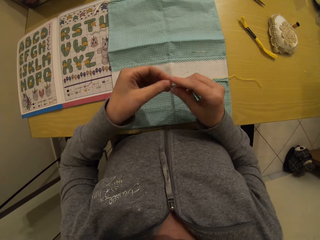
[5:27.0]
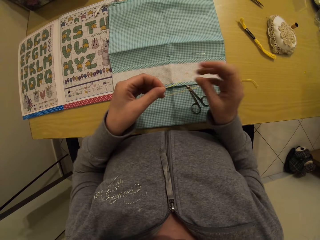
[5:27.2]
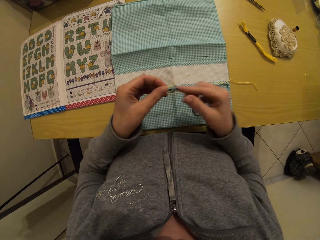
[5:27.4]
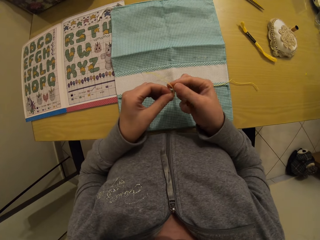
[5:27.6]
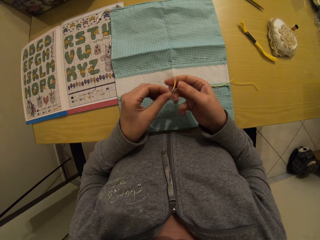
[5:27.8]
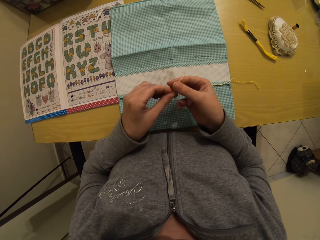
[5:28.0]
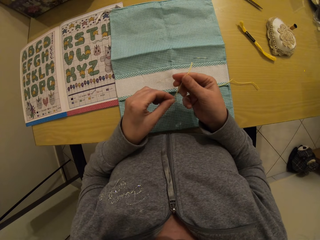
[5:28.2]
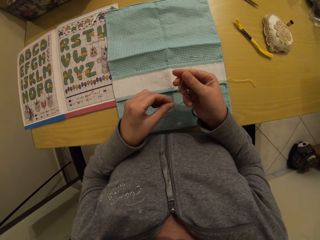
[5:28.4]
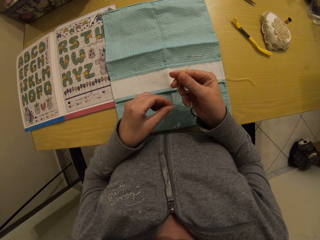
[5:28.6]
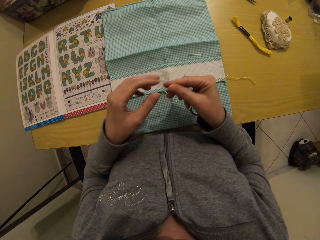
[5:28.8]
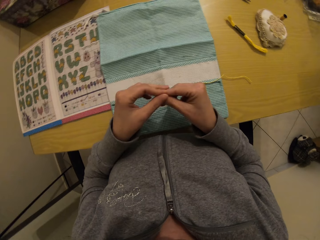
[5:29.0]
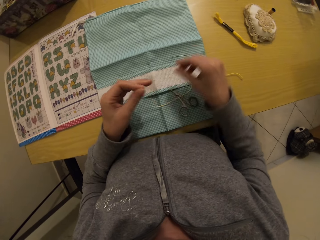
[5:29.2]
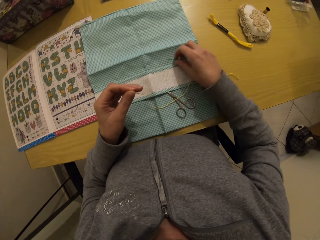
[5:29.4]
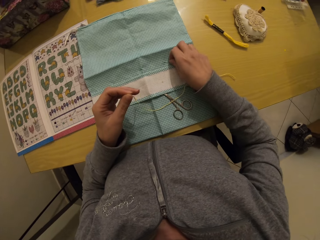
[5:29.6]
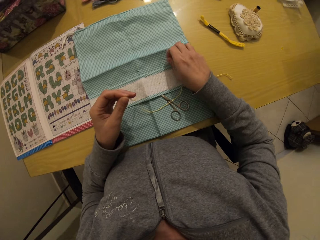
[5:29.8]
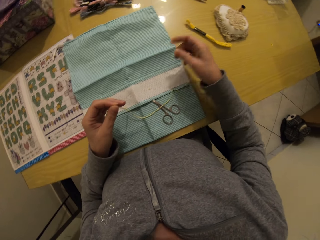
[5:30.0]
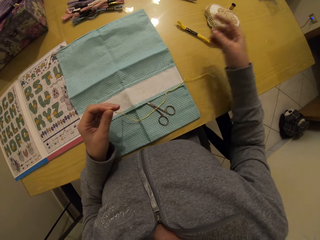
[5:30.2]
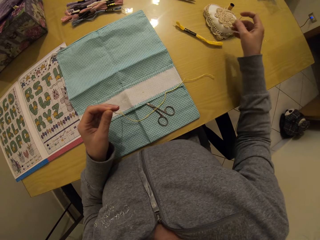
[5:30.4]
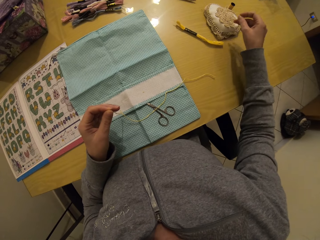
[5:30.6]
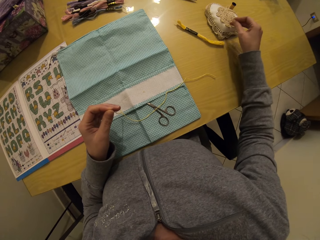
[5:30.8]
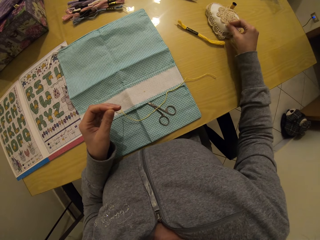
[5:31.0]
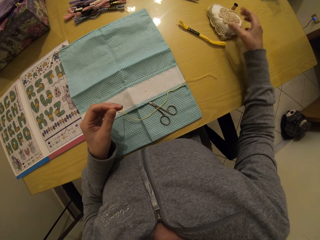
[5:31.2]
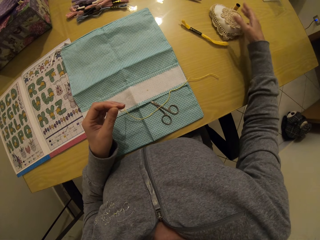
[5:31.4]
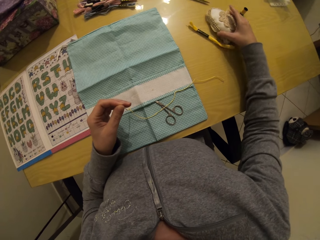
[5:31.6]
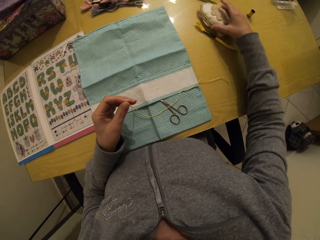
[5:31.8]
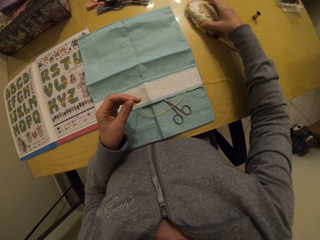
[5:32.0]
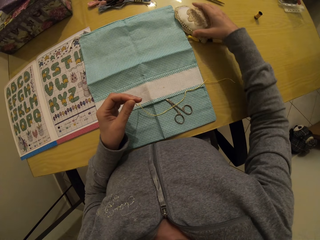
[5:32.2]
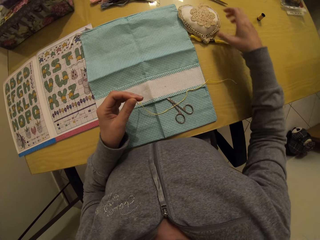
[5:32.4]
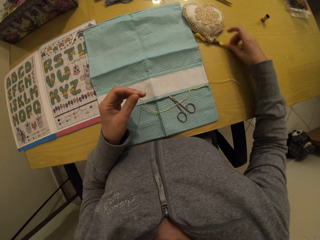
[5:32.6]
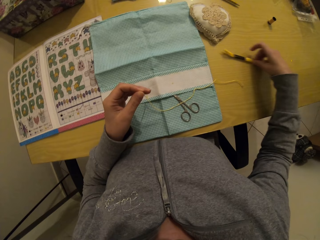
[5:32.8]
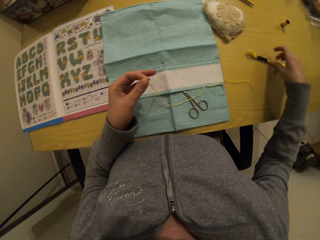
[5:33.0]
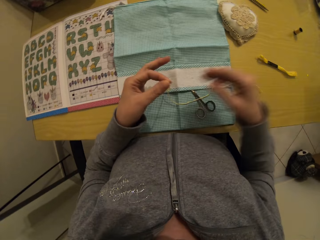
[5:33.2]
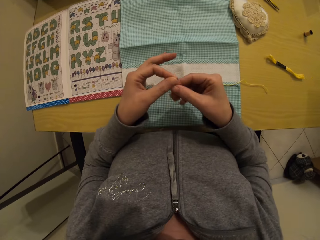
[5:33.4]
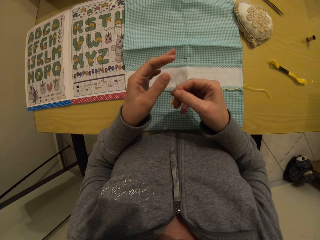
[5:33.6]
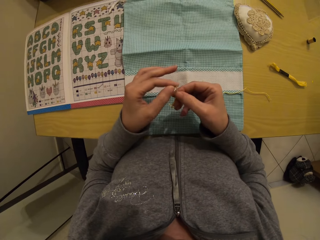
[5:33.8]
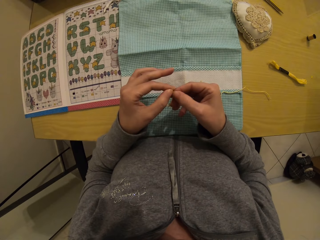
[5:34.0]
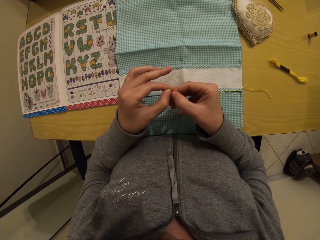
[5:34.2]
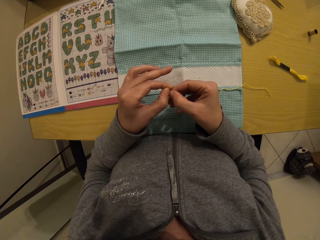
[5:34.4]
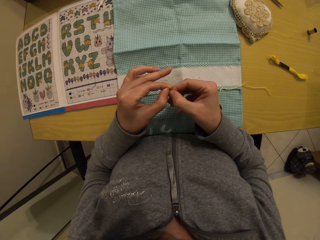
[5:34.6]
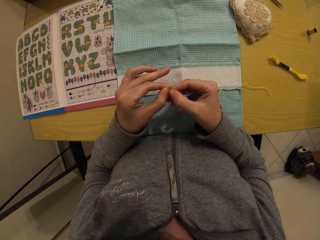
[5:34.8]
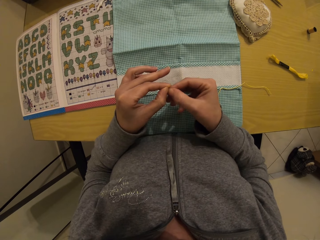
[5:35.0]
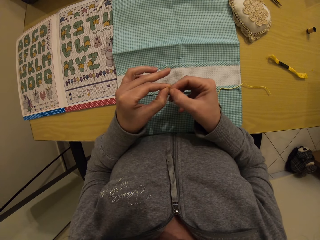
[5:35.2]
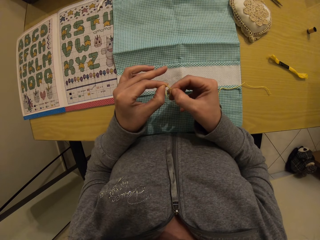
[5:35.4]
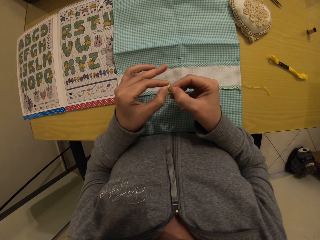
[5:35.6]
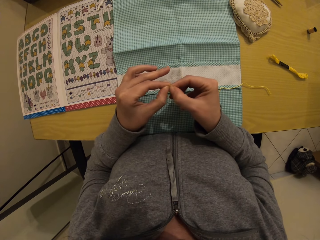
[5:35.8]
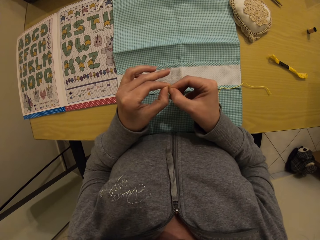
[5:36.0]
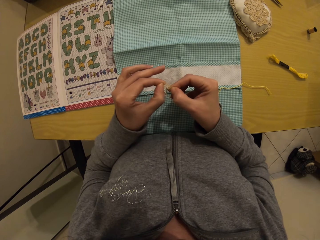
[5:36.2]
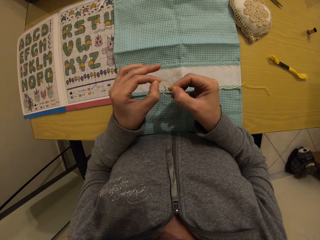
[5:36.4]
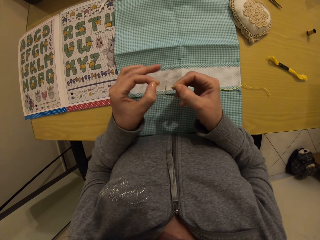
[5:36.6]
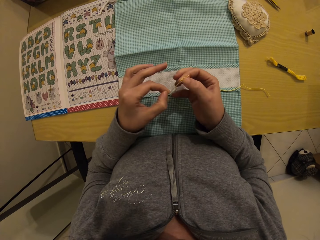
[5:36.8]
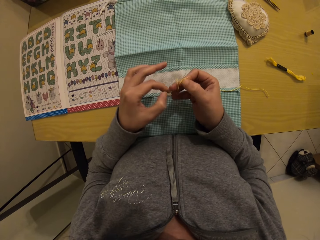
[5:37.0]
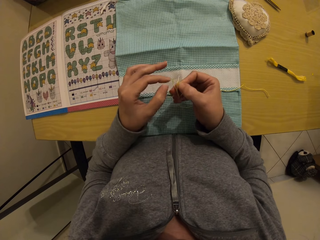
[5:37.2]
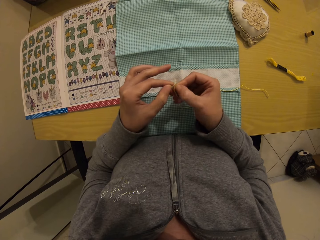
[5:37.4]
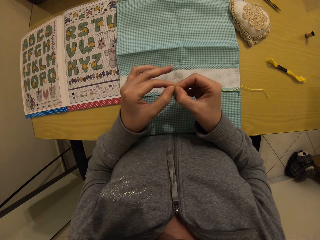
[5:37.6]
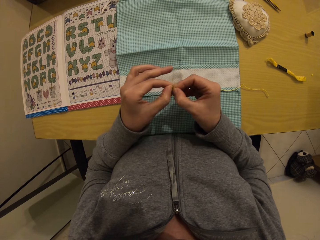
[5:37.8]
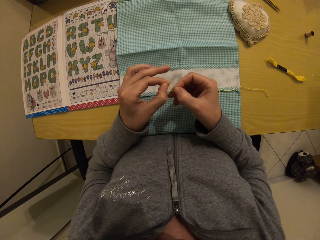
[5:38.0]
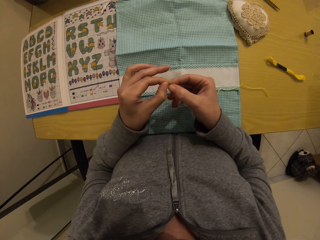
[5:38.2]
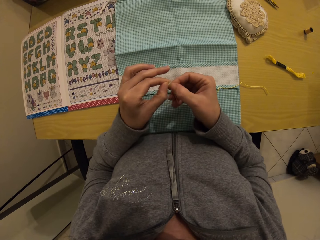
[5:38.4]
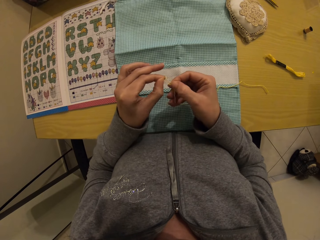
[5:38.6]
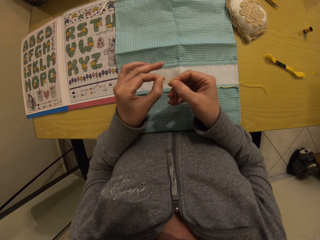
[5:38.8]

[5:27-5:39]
The camera wearer pulls the jute twine with her right hand. She picks a thread. She pulls the jute twine with her left hand. She lifts the needle on the cloth with her right hand. She pins the needle in her right hand into the needle pad on the table. She moves the needle pad on the table with her right hand. She moves the jute twine on the table with her right hand. She holds the jute twine with her right hand. She pulls the jute twine through the eye of the needle. She separates the thread.

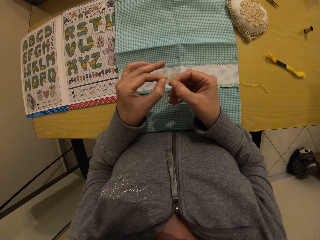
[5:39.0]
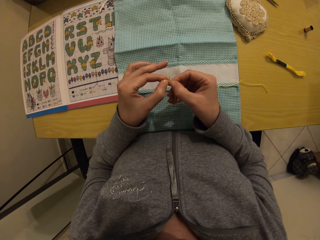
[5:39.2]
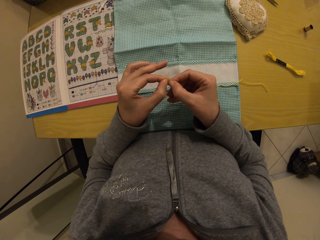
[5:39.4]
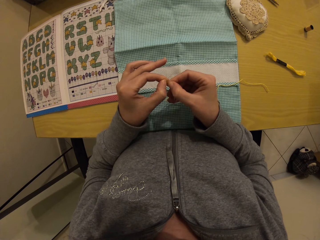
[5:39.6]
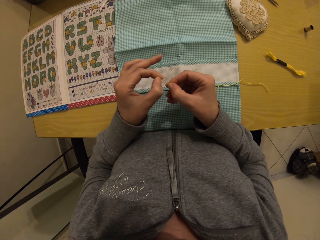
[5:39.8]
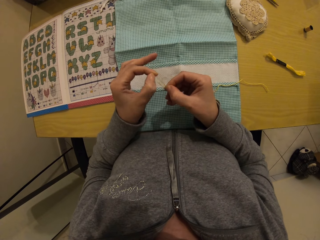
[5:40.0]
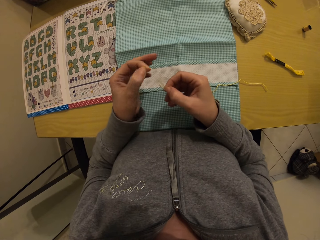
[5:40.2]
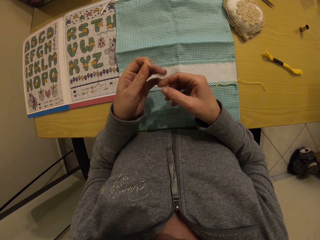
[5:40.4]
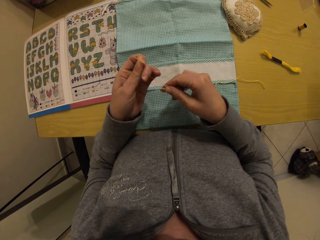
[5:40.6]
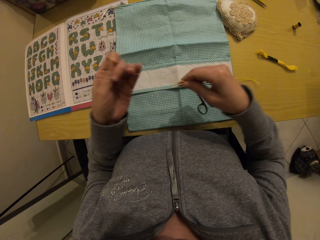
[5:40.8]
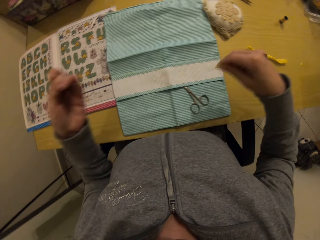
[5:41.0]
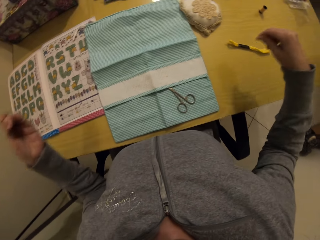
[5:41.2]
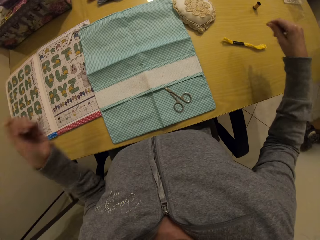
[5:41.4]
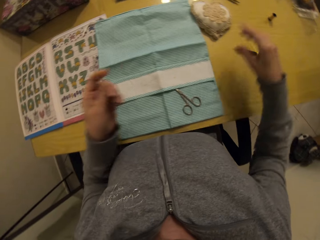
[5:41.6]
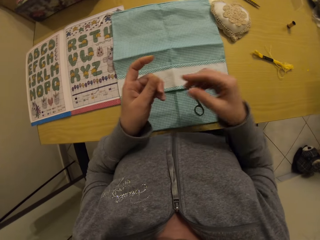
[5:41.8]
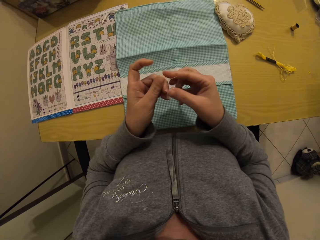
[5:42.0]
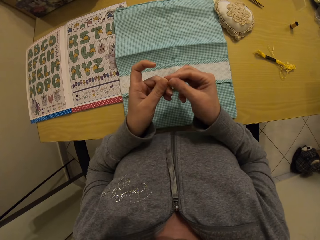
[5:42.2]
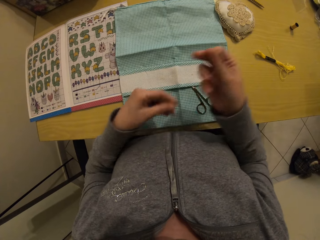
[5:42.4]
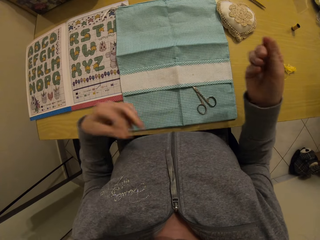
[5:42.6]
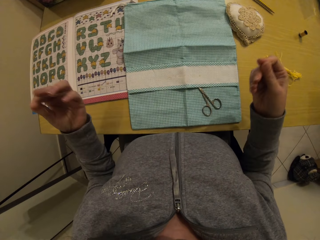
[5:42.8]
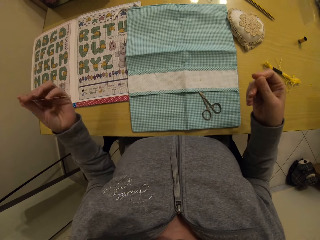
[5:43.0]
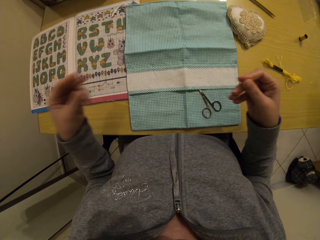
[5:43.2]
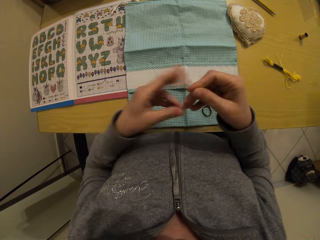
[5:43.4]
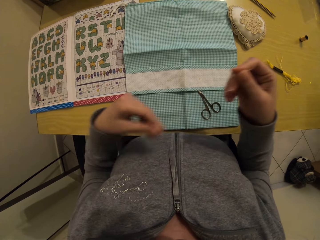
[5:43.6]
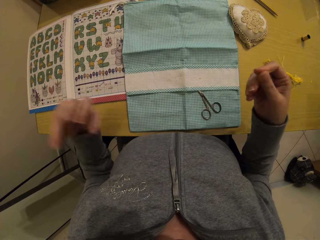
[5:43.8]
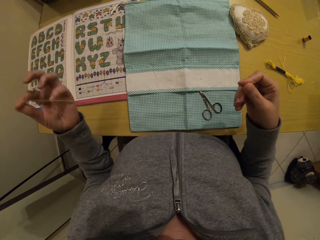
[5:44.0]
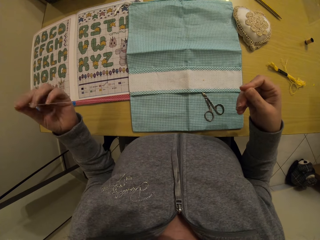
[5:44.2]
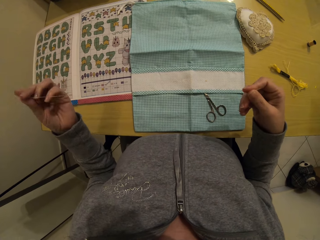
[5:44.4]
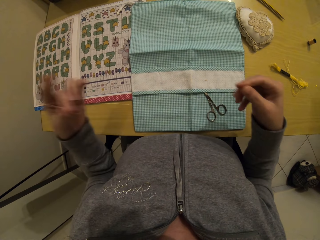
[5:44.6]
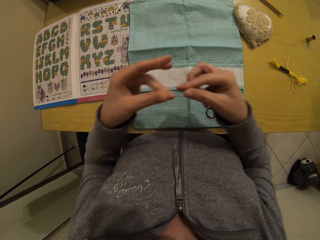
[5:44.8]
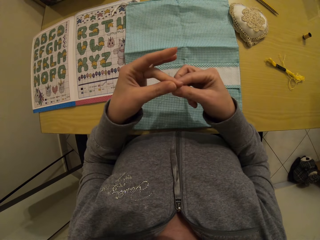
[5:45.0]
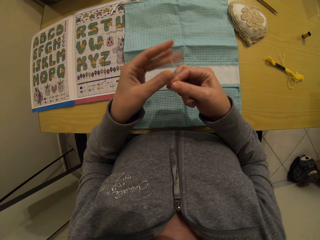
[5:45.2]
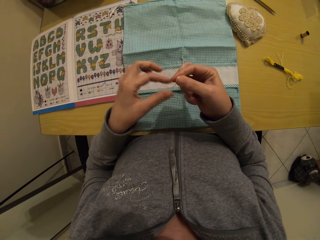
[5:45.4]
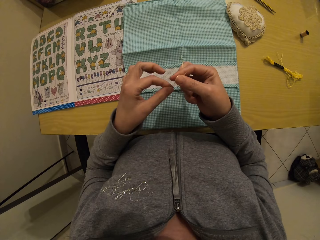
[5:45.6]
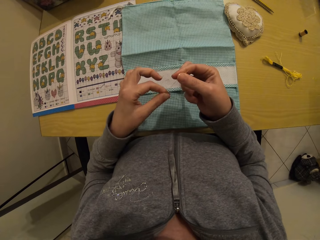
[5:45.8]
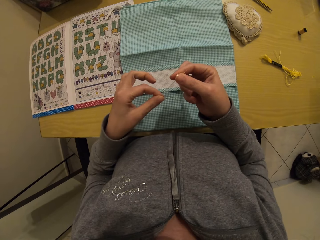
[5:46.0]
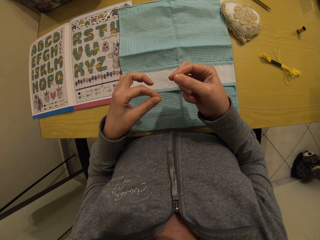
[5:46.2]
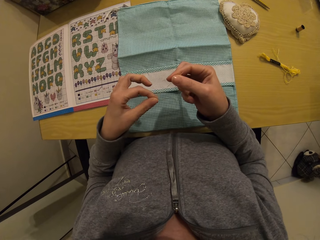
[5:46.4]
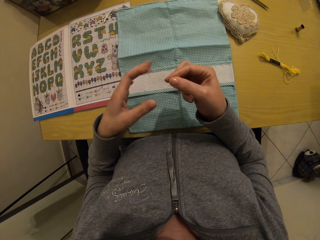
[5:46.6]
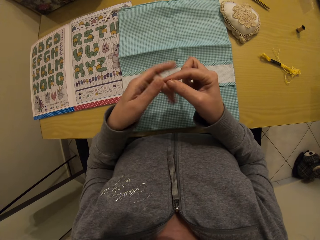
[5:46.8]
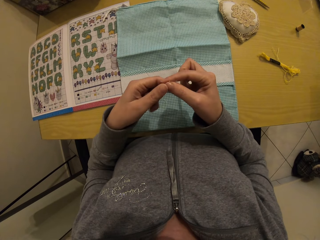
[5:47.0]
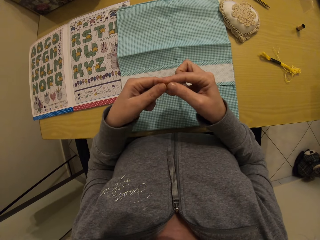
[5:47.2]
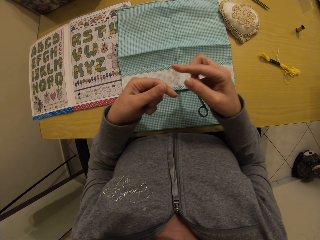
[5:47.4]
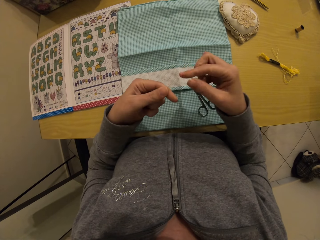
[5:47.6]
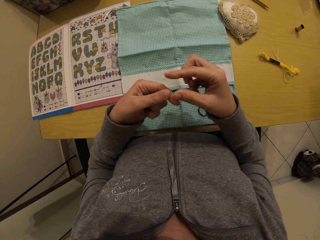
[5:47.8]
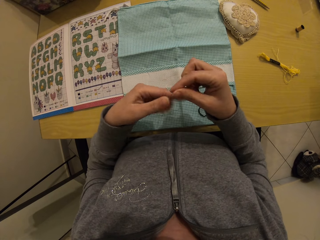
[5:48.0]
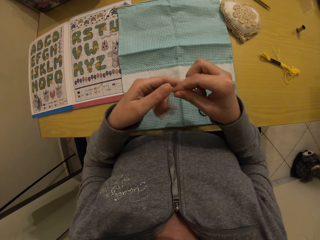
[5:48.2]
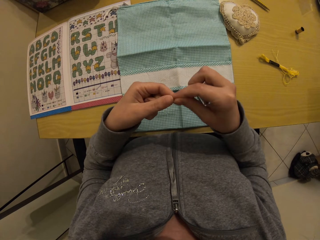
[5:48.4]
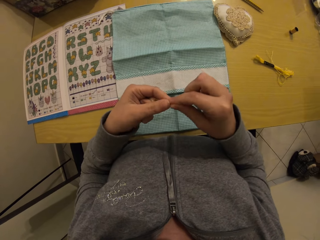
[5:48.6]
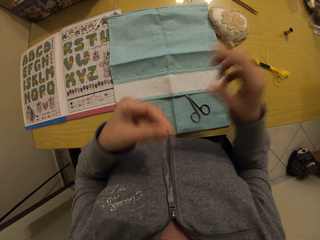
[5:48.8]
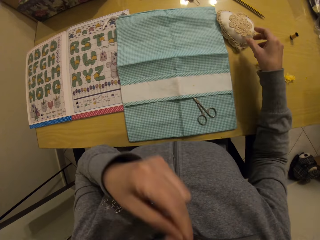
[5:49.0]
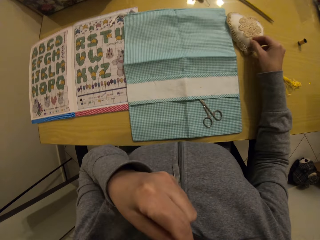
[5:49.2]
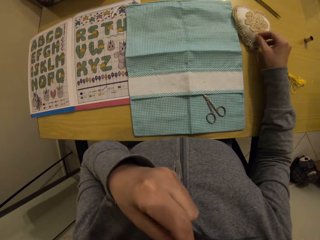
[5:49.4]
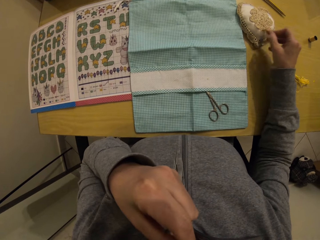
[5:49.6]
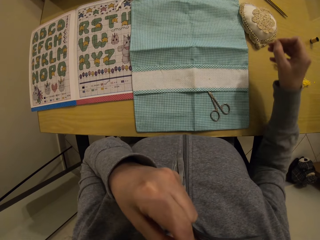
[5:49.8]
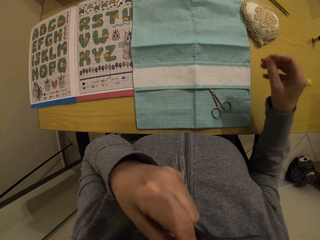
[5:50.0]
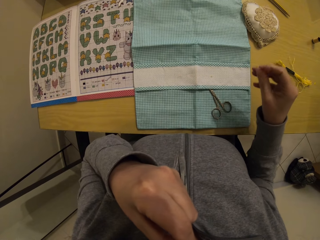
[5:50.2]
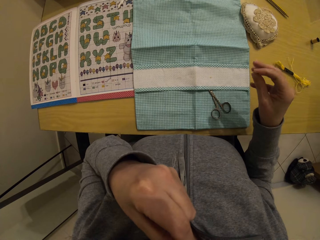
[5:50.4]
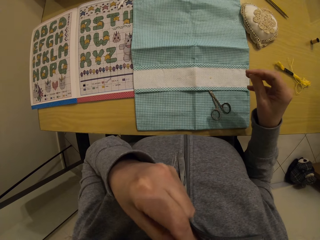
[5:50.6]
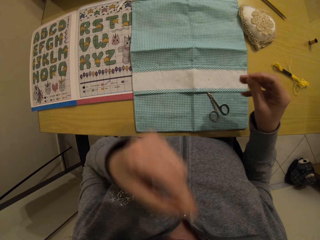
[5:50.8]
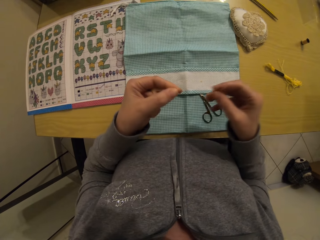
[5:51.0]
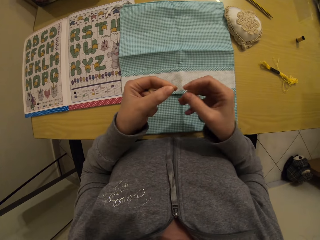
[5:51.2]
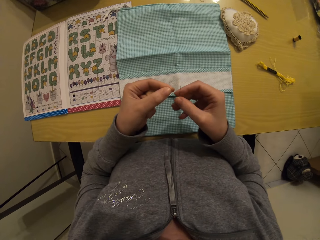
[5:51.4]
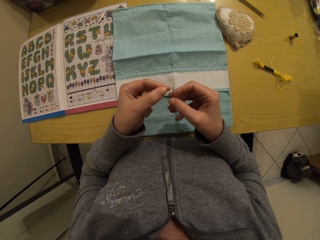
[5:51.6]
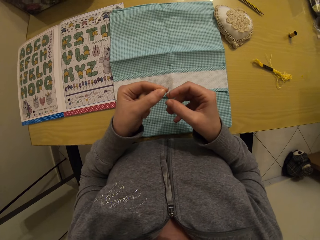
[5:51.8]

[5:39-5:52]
The camera wearer pulls the jute twine with her right hand. She drops the jute twine on the fold of jute twine on the table with her right hand. She pulls the jute twine with her hands. She folds the thread. She pulls a strand of the jute twine with her left hand. She straightens the strand of jute twine tips with her hands. She lifts her left hand toward her mouth. She lifts the needle from the needle pad on the table with her right hand. She puts the thread in her mouth. She removes the needle from her mouth.
